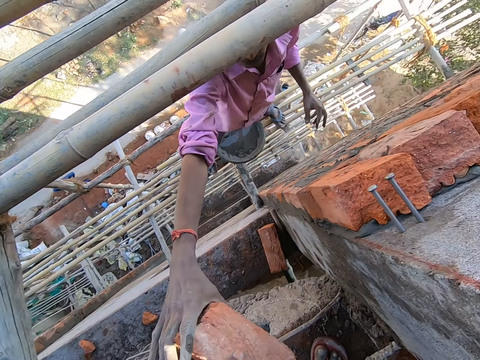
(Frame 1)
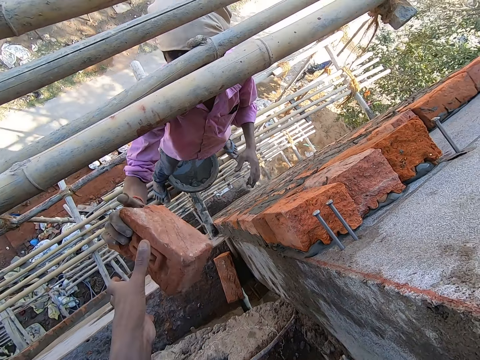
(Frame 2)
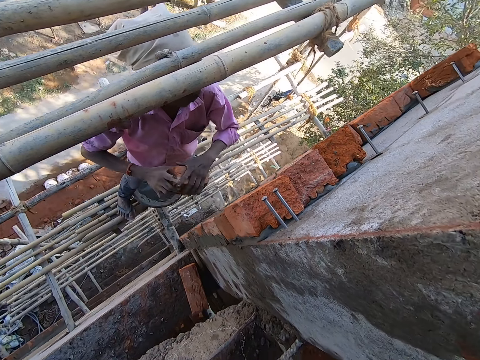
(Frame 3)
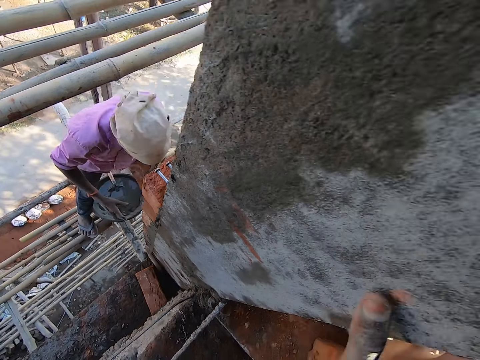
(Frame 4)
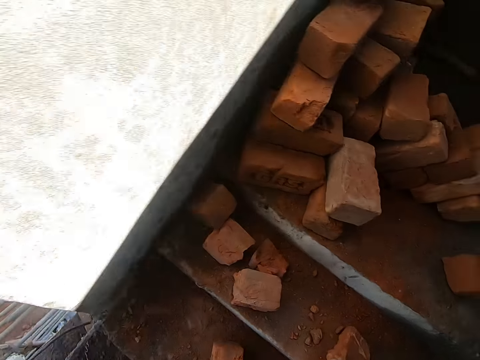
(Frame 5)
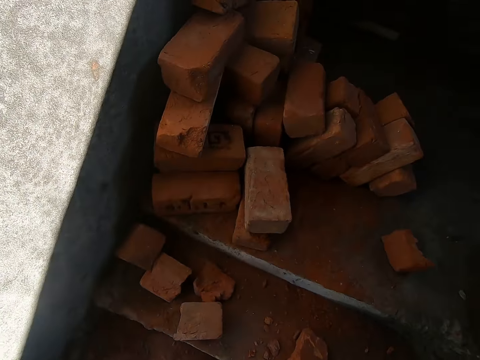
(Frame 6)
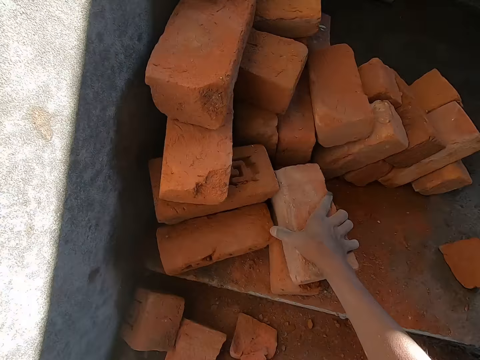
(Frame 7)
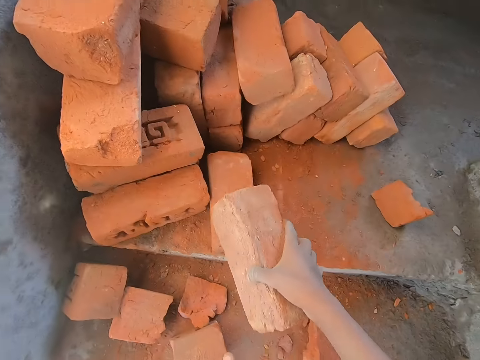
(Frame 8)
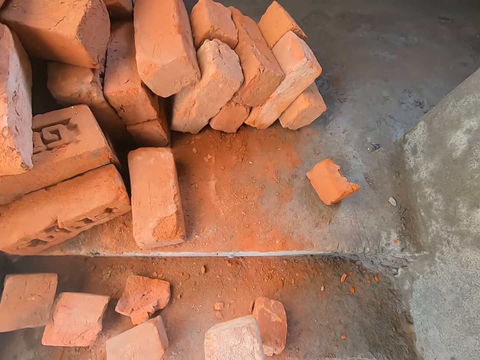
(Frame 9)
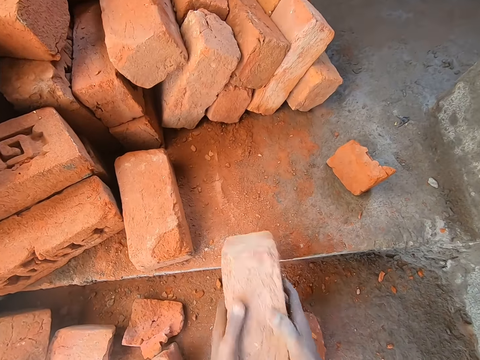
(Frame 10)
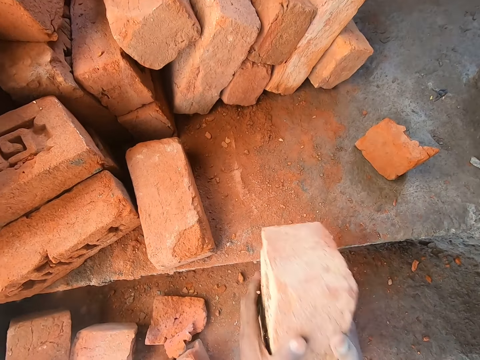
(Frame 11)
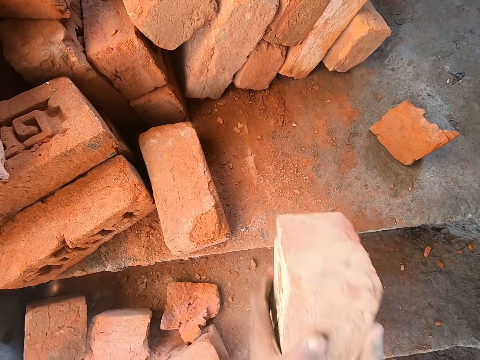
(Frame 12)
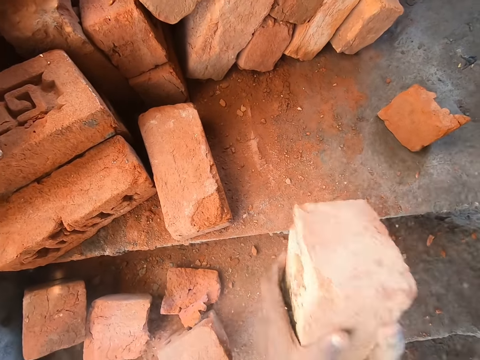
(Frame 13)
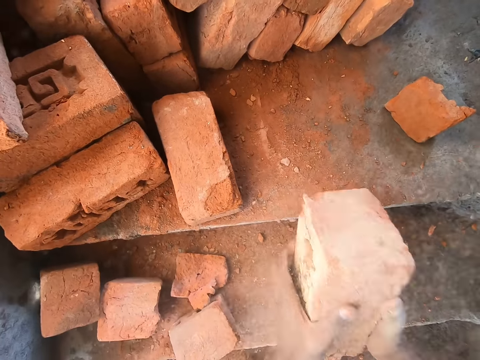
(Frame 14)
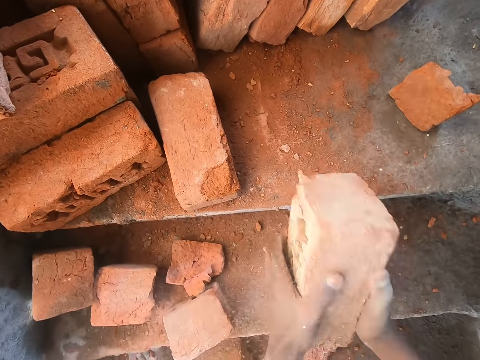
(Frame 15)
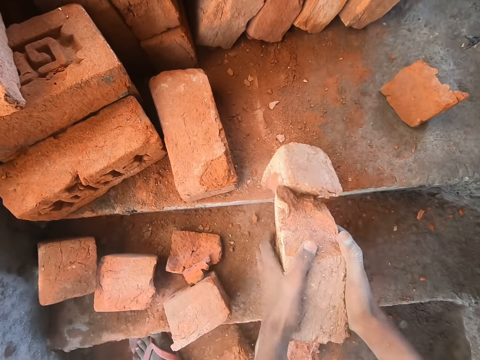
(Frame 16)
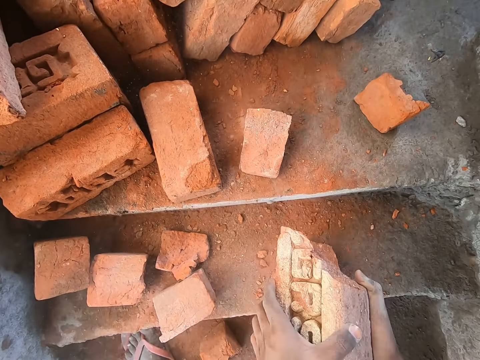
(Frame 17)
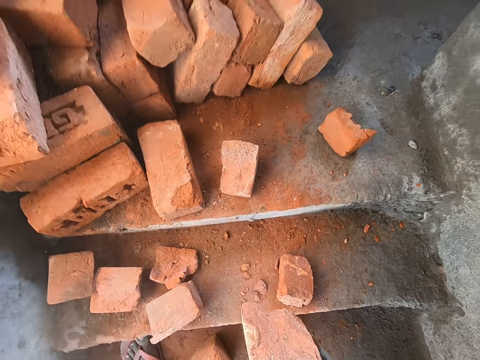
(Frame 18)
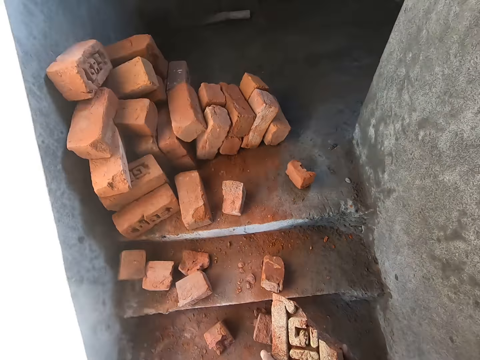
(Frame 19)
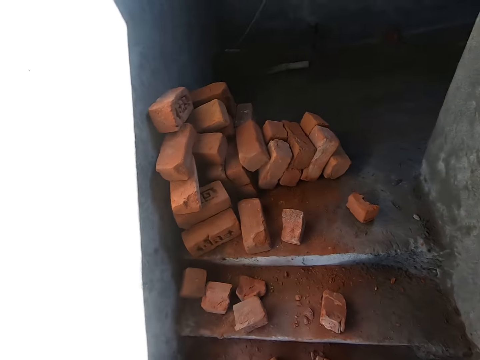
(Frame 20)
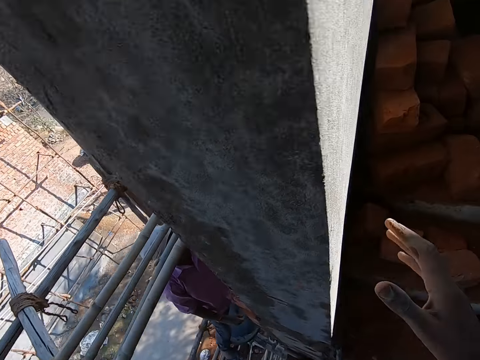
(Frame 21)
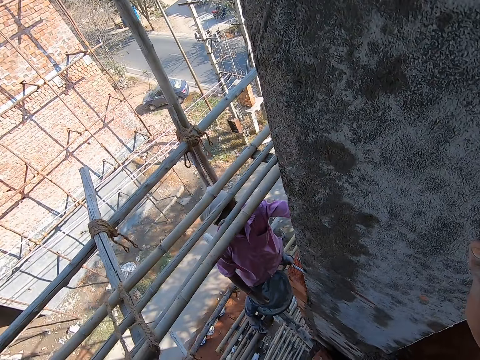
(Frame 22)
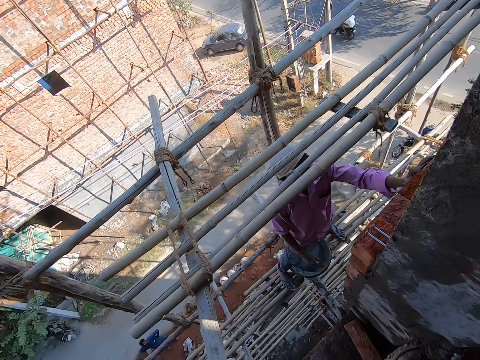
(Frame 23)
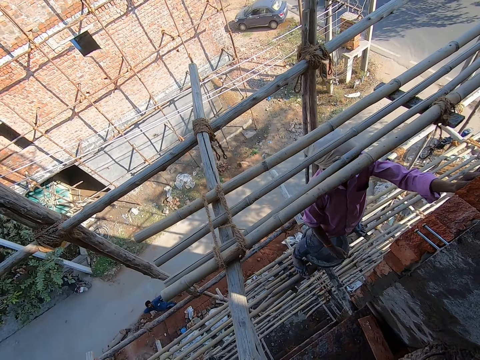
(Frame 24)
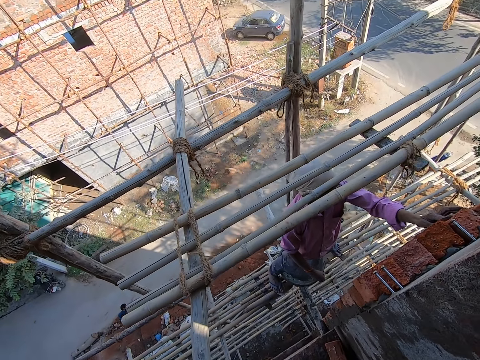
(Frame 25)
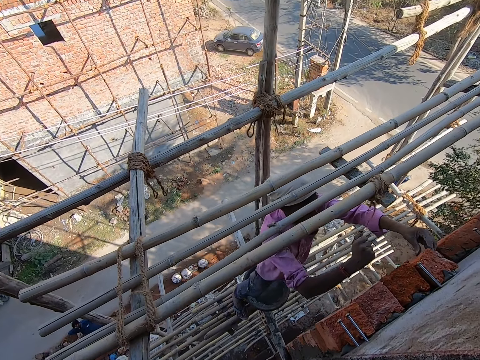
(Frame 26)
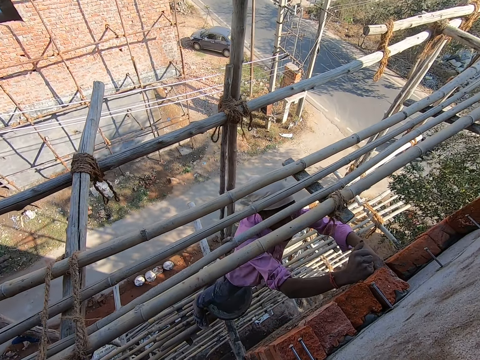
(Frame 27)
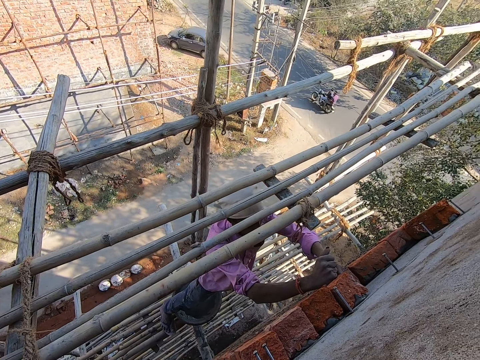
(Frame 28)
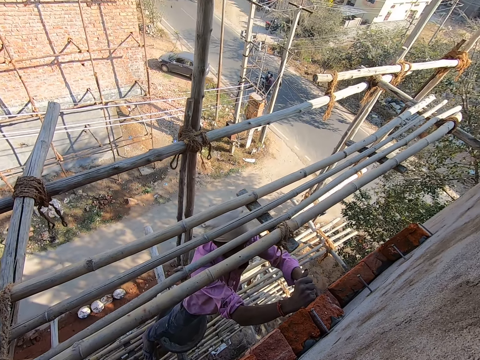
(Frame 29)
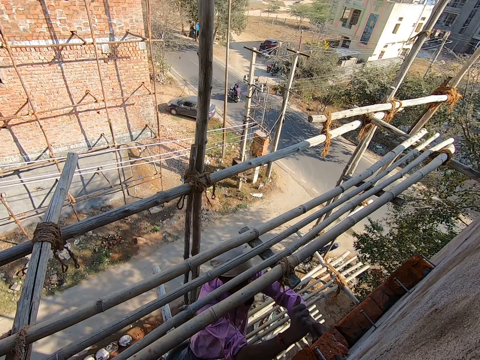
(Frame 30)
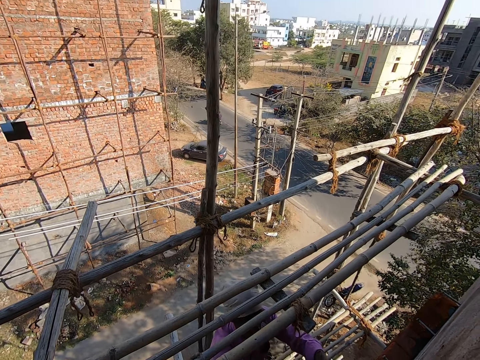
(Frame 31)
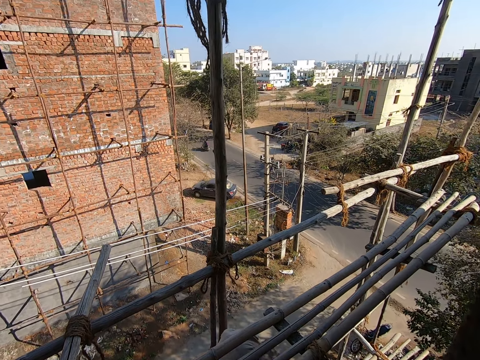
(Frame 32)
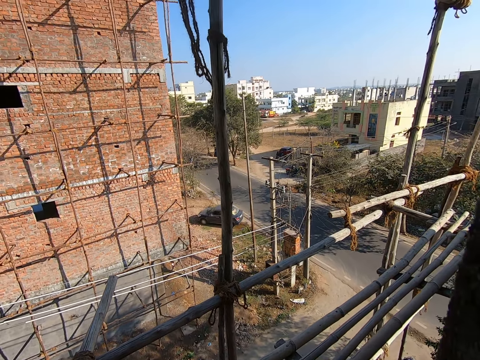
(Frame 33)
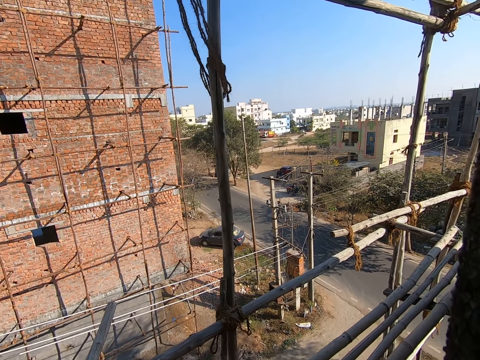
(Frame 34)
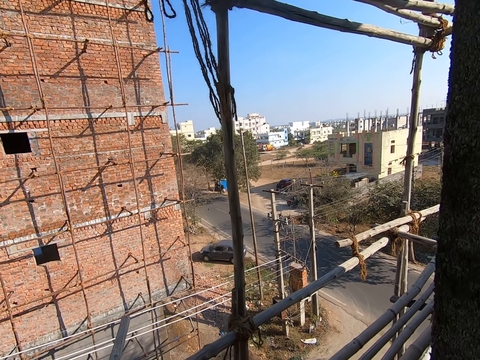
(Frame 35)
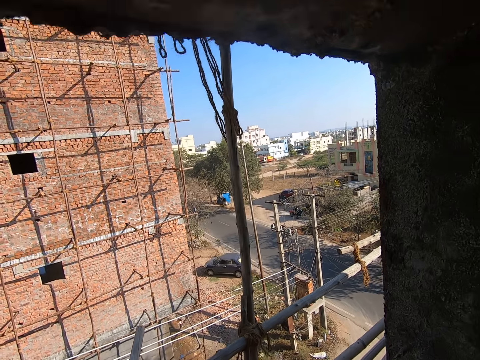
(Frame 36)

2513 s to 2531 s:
The camera wearer hands the red brick to the man with his left hand. The man handles the red brick with both hands. The camera wearer turns around. He picks a red brick from a pile of red bricks with his right hand. He hits the red brick on the stairs with both hands. He turns around. The man attaches the red brick to the wall with his left hand and hits the brick with a hand. The camera wearer looks around.

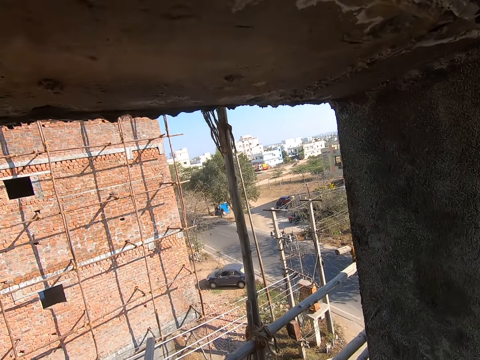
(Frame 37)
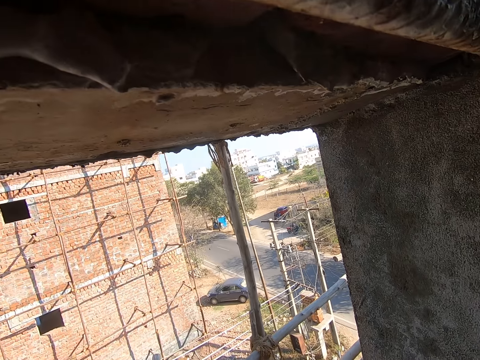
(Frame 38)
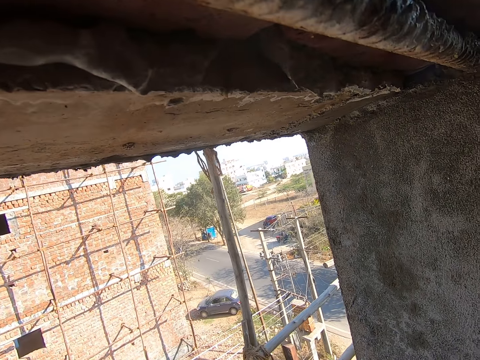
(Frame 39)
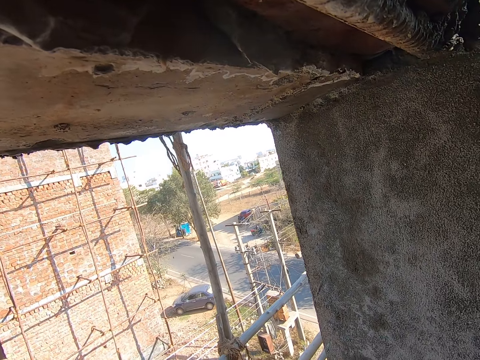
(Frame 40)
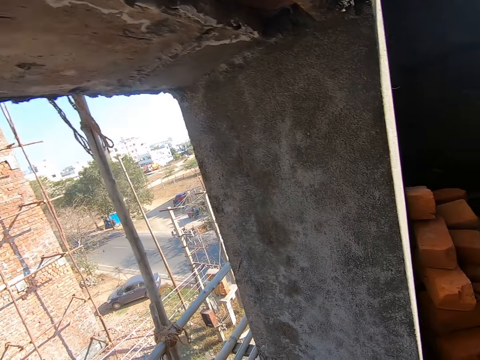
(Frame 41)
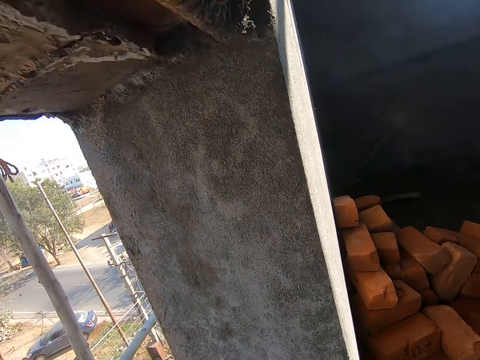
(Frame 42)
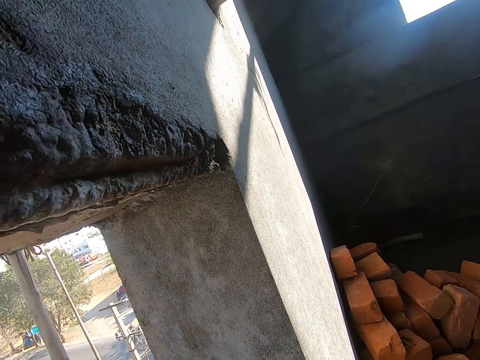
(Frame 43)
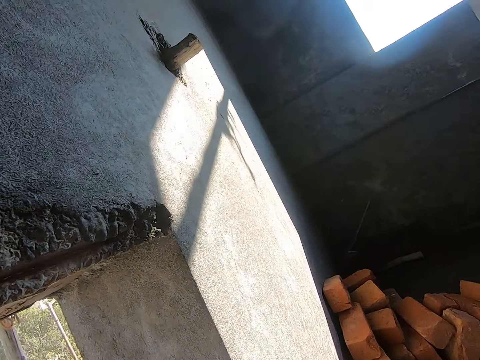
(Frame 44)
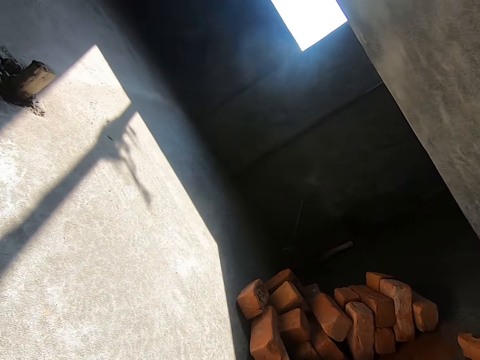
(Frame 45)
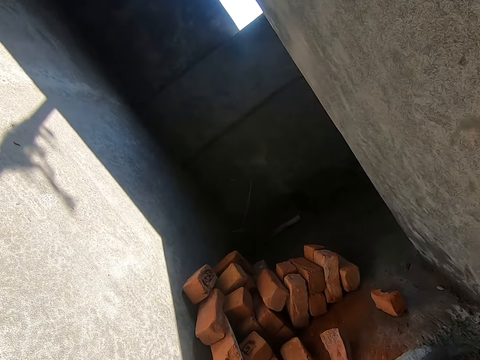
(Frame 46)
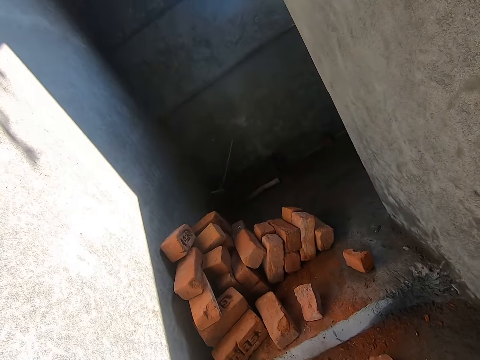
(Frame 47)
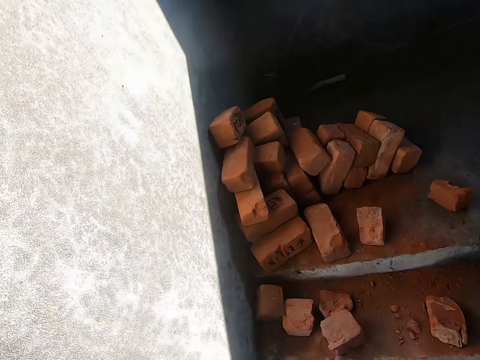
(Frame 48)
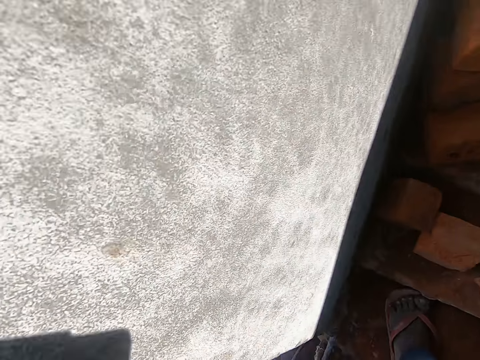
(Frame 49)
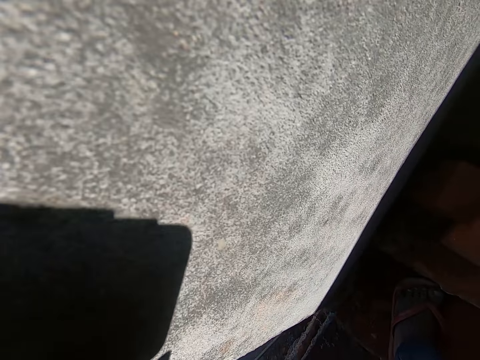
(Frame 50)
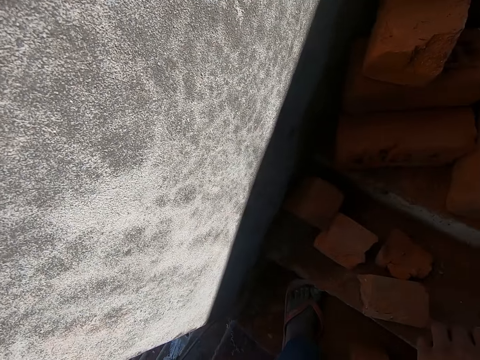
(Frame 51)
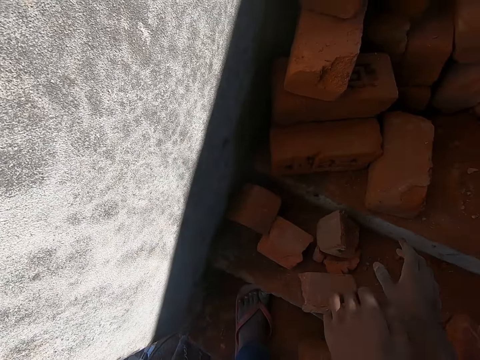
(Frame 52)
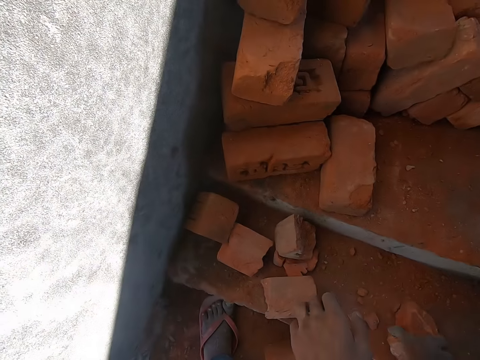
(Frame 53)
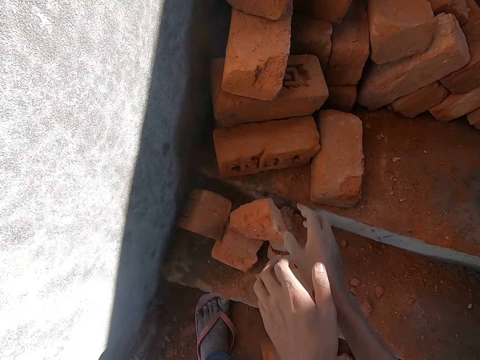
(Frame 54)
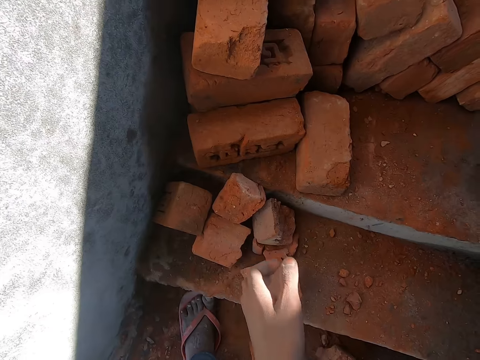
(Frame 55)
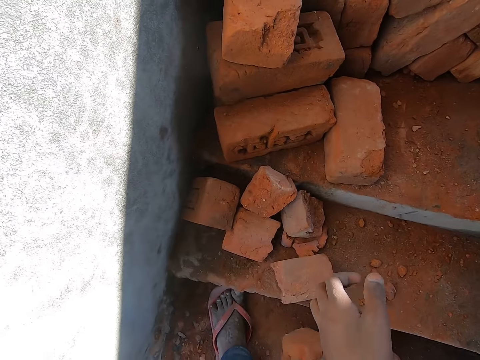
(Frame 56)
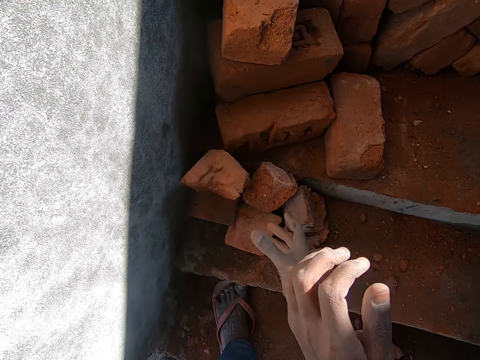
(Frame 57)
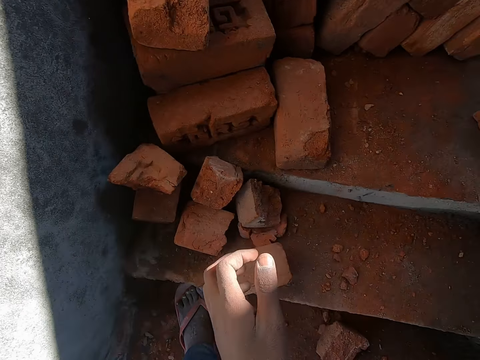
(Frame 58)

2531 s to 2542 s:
The camera wearer drops red bricks on the stairs with his right hand. He moves the bricks on the stairs.
